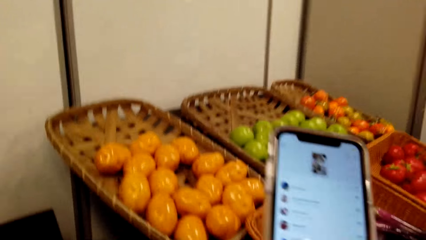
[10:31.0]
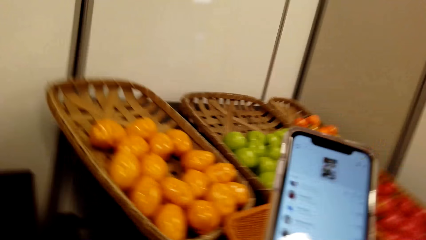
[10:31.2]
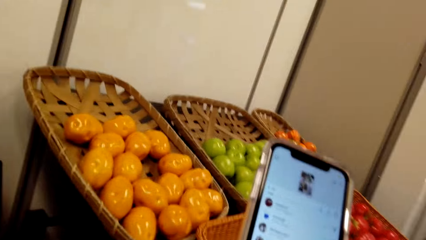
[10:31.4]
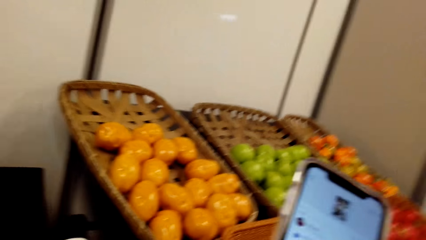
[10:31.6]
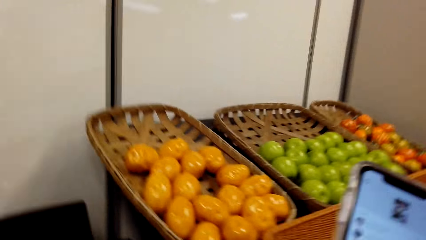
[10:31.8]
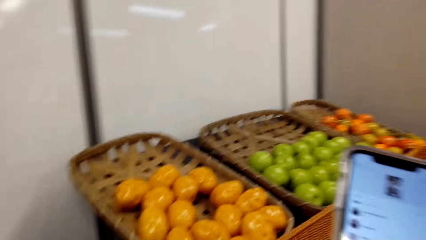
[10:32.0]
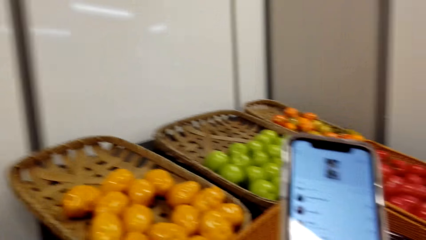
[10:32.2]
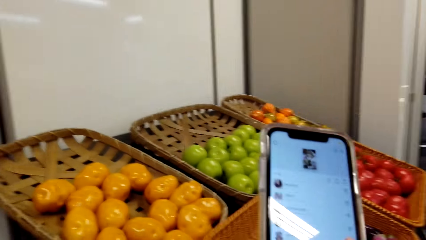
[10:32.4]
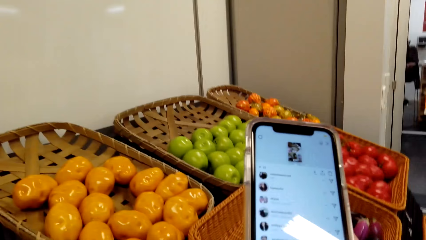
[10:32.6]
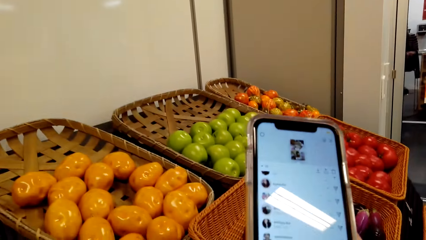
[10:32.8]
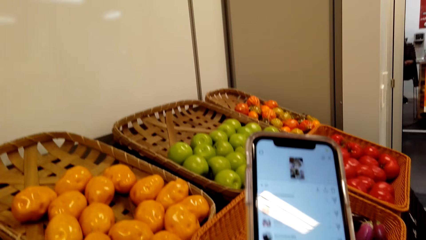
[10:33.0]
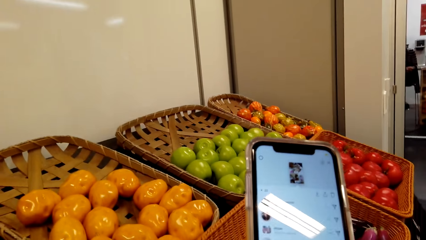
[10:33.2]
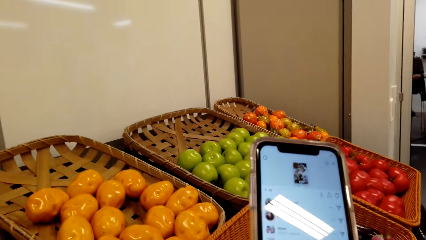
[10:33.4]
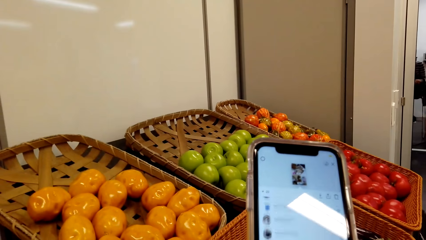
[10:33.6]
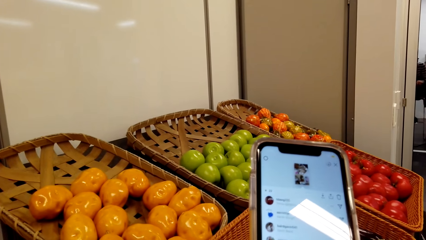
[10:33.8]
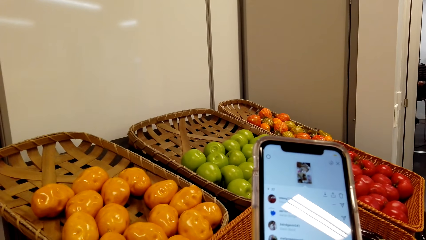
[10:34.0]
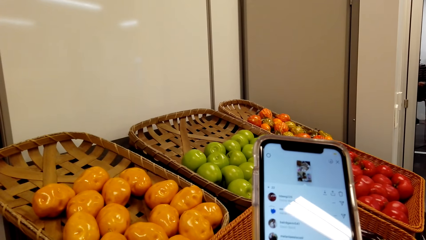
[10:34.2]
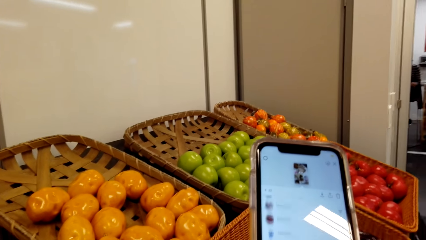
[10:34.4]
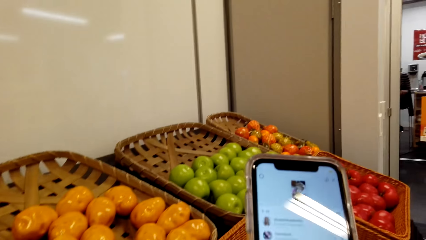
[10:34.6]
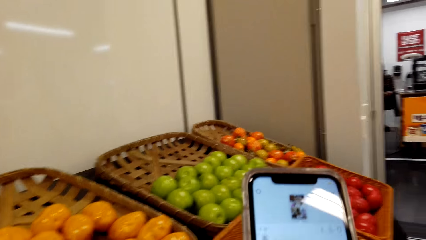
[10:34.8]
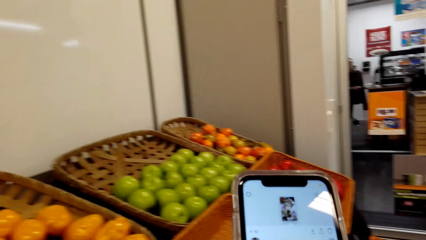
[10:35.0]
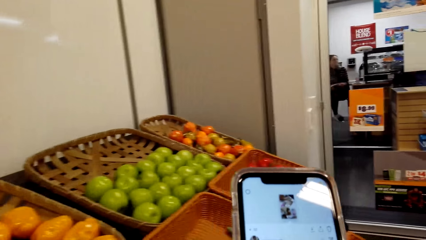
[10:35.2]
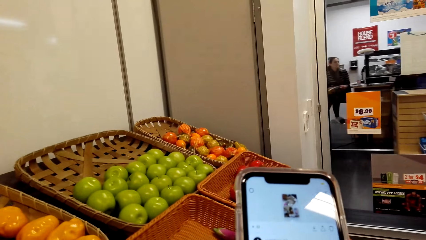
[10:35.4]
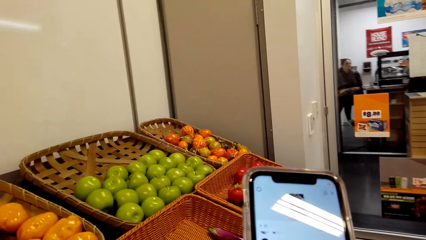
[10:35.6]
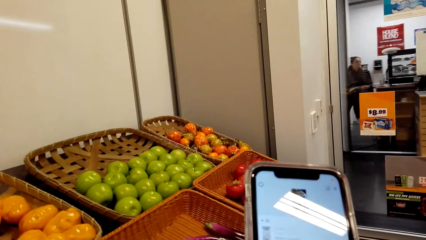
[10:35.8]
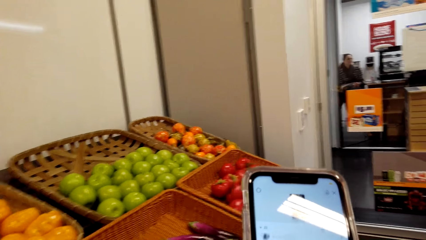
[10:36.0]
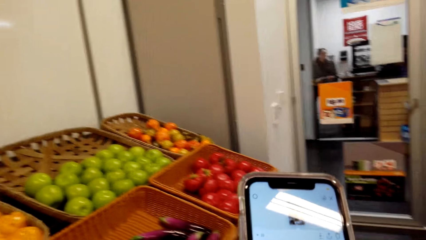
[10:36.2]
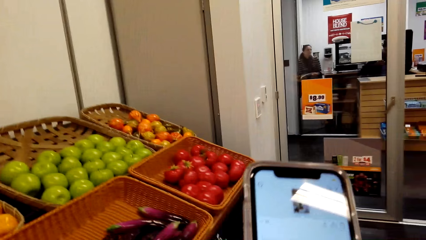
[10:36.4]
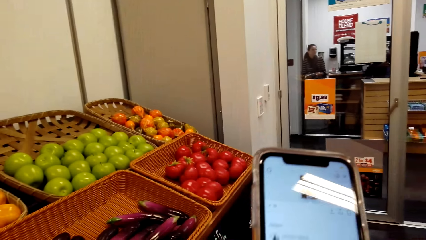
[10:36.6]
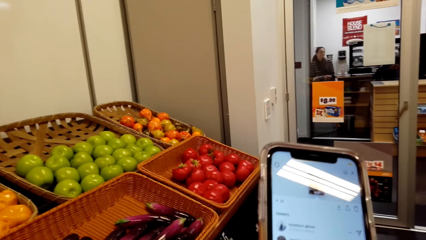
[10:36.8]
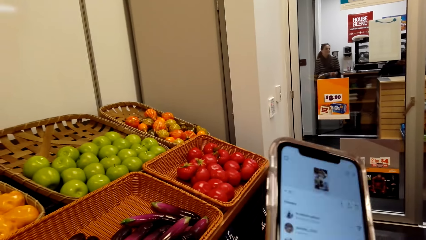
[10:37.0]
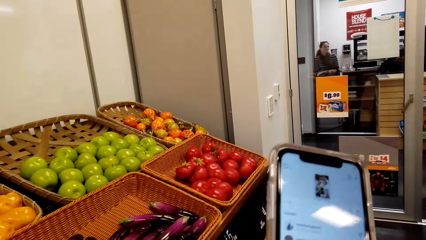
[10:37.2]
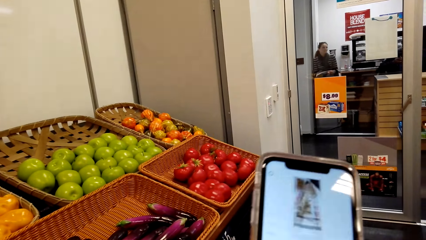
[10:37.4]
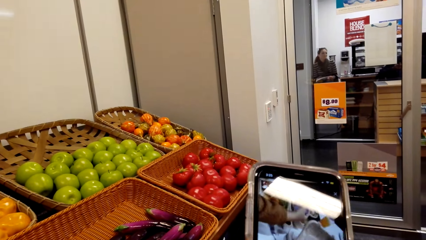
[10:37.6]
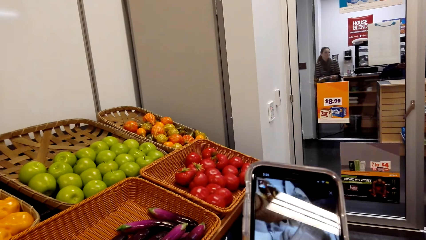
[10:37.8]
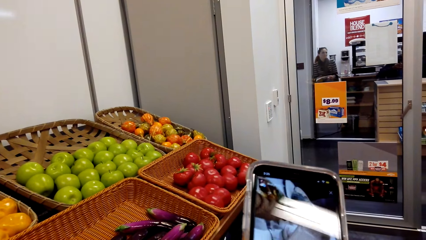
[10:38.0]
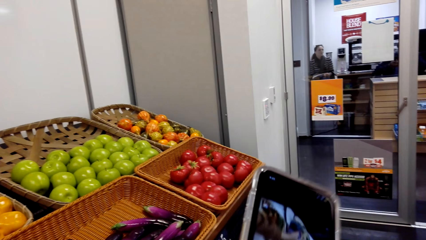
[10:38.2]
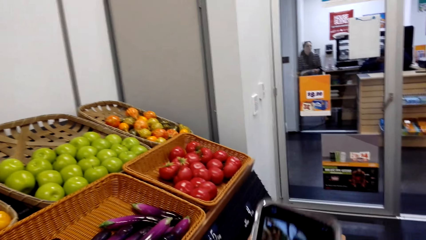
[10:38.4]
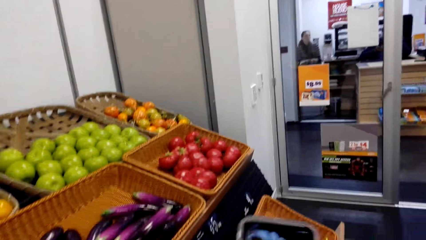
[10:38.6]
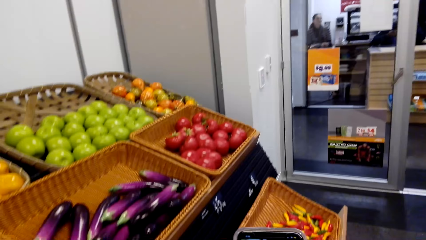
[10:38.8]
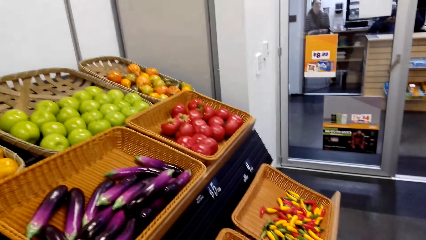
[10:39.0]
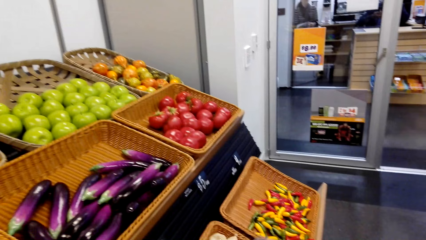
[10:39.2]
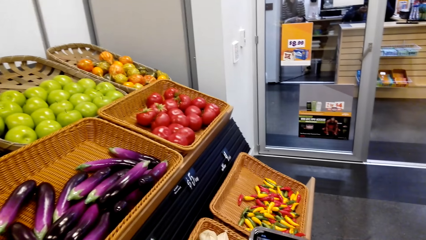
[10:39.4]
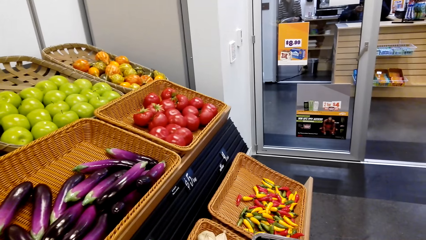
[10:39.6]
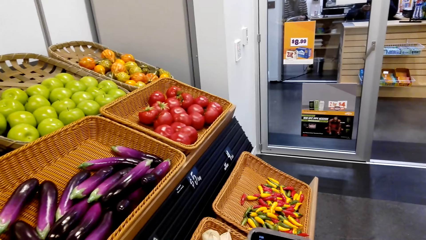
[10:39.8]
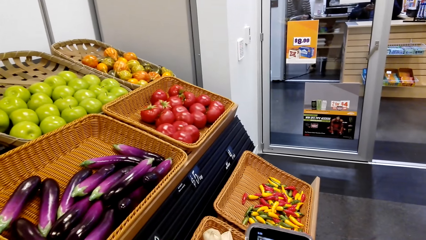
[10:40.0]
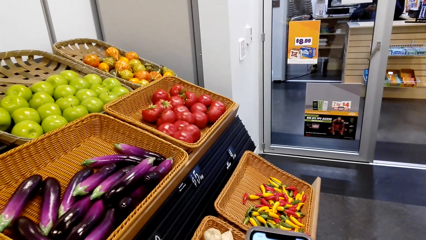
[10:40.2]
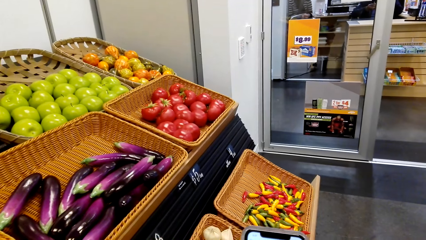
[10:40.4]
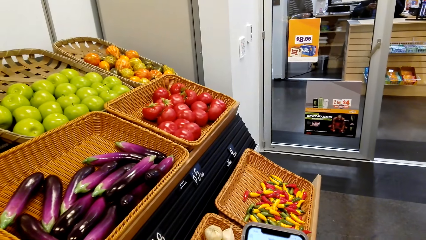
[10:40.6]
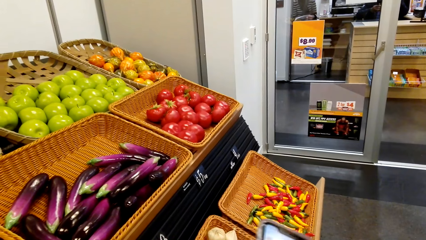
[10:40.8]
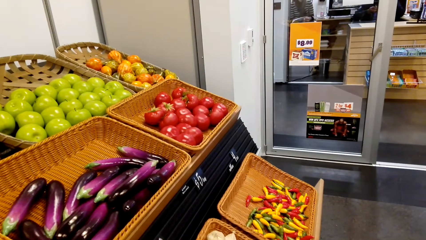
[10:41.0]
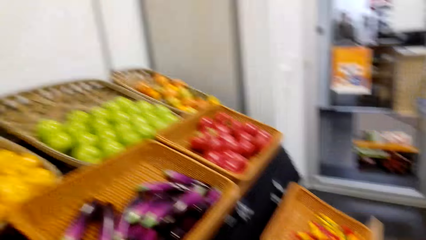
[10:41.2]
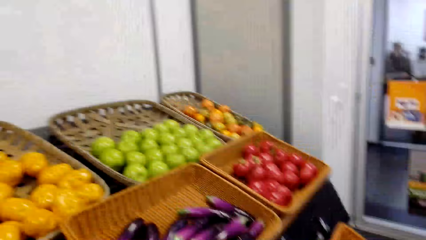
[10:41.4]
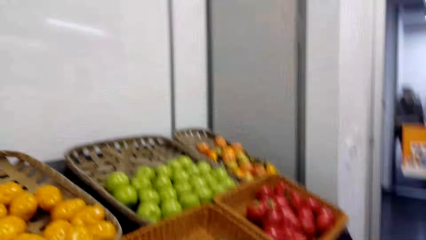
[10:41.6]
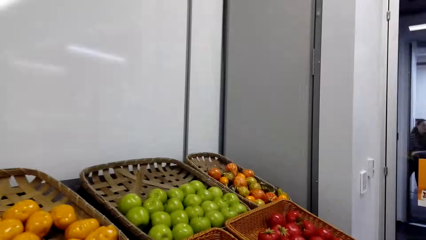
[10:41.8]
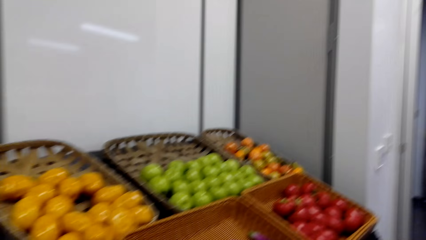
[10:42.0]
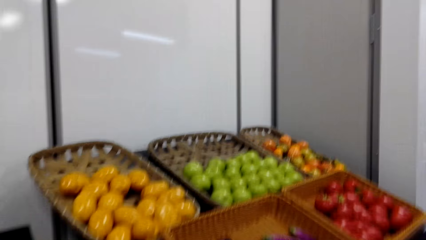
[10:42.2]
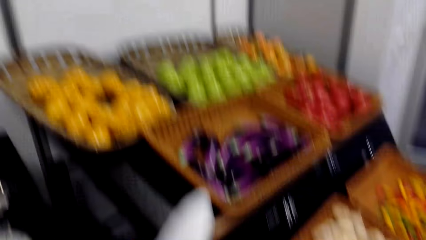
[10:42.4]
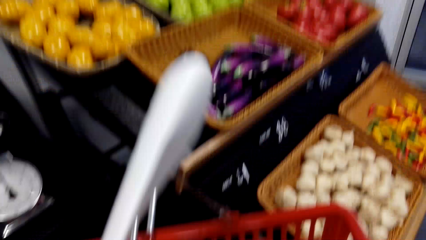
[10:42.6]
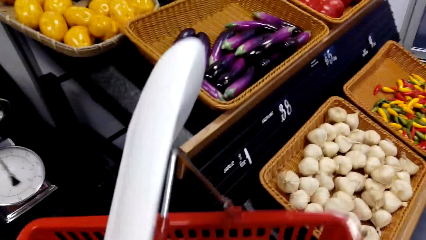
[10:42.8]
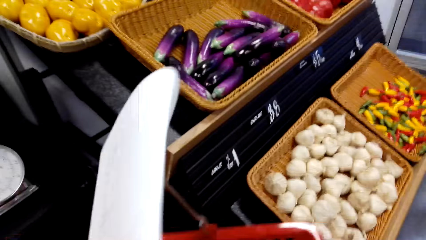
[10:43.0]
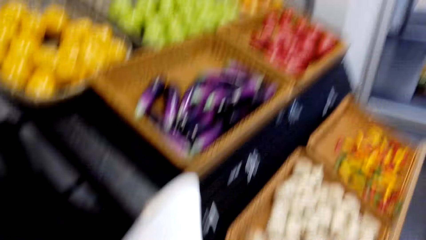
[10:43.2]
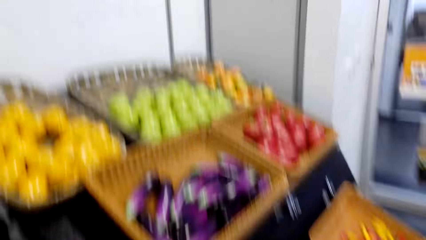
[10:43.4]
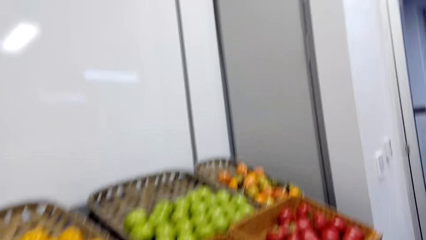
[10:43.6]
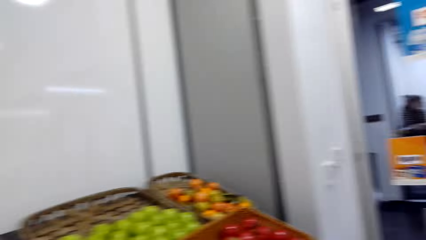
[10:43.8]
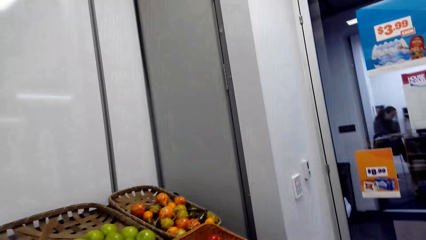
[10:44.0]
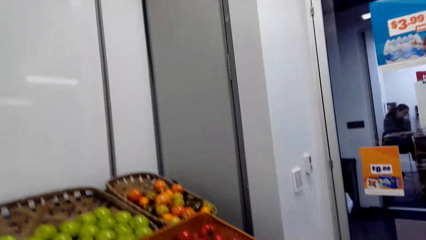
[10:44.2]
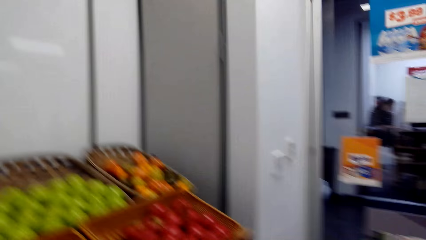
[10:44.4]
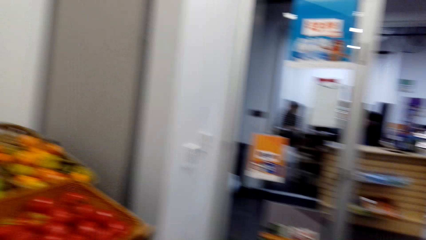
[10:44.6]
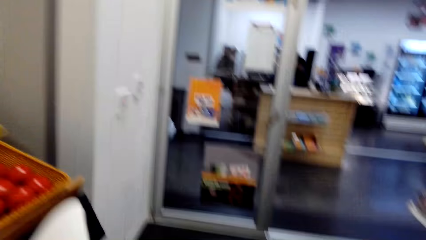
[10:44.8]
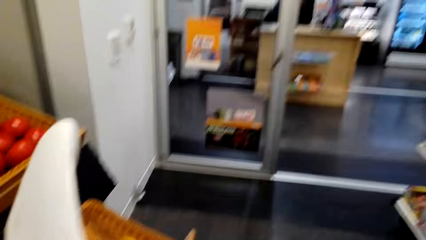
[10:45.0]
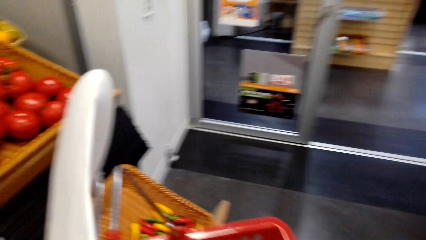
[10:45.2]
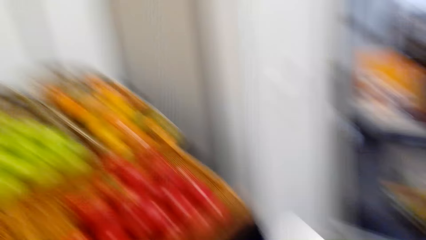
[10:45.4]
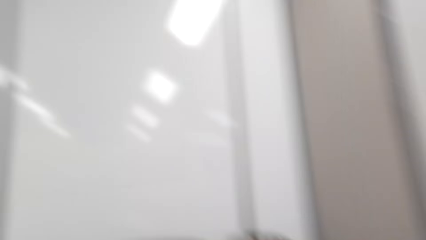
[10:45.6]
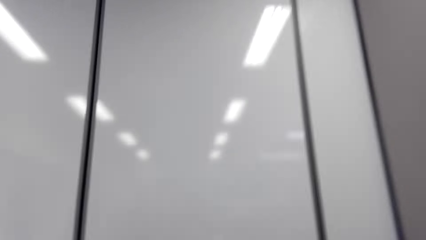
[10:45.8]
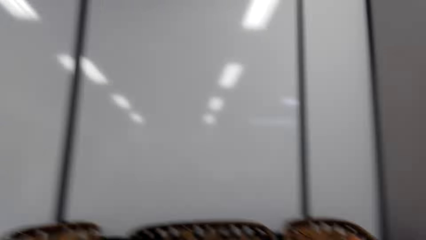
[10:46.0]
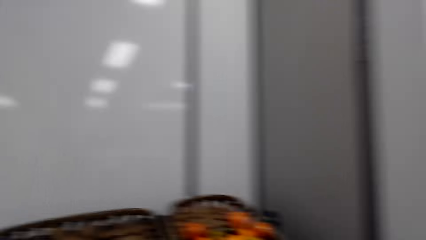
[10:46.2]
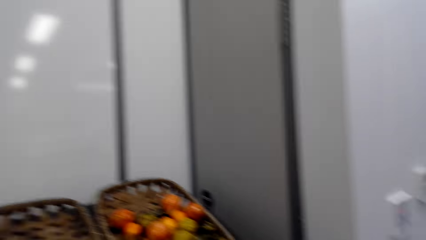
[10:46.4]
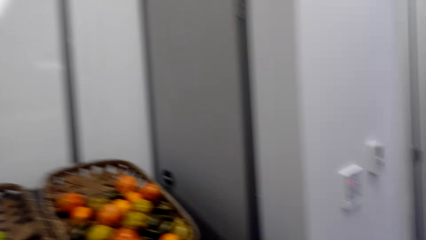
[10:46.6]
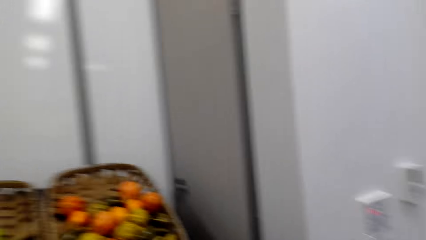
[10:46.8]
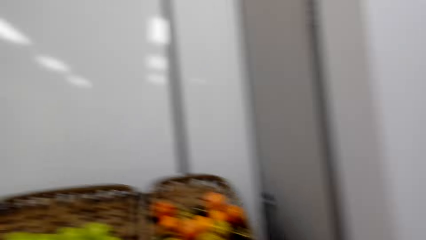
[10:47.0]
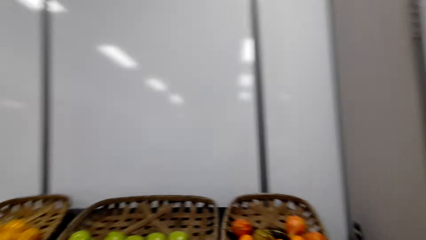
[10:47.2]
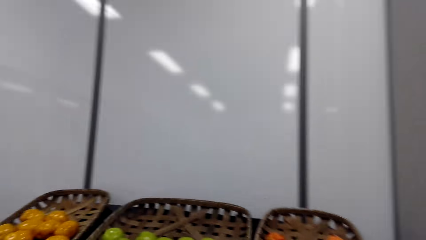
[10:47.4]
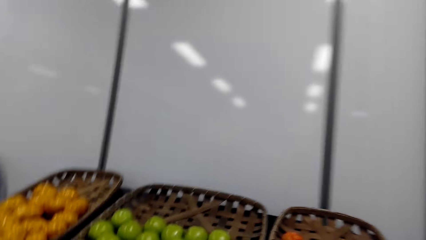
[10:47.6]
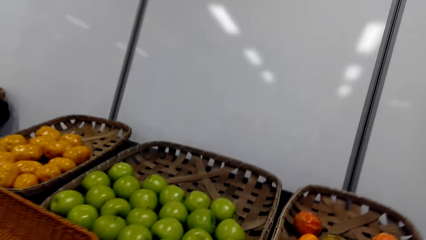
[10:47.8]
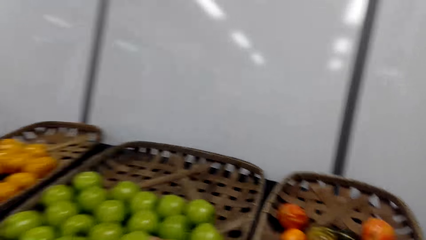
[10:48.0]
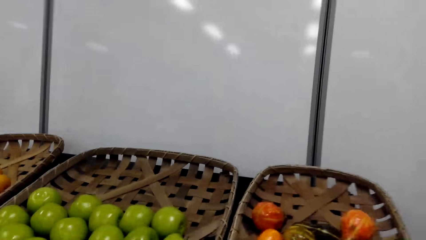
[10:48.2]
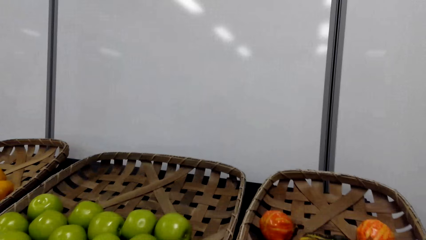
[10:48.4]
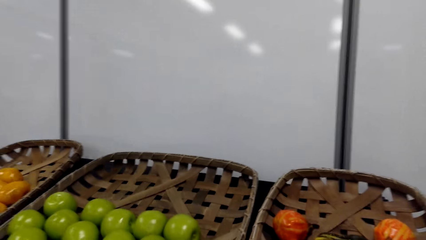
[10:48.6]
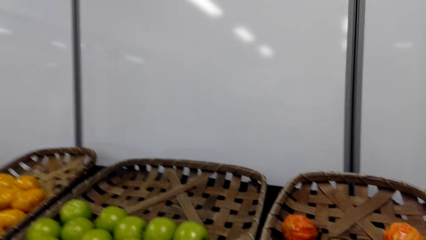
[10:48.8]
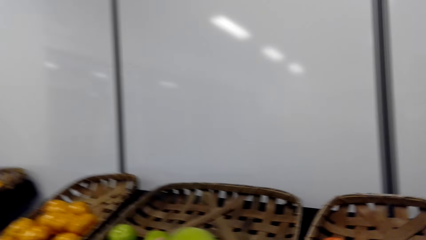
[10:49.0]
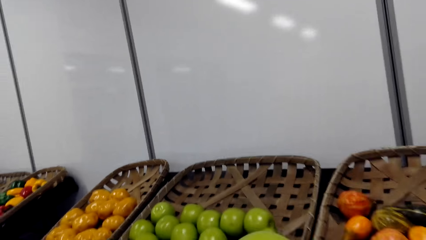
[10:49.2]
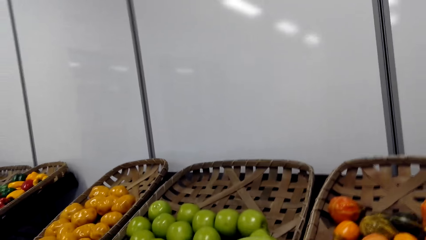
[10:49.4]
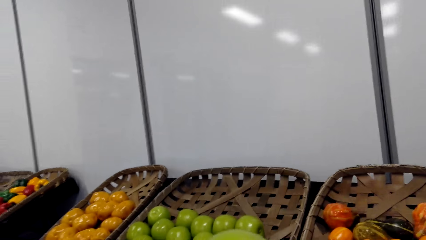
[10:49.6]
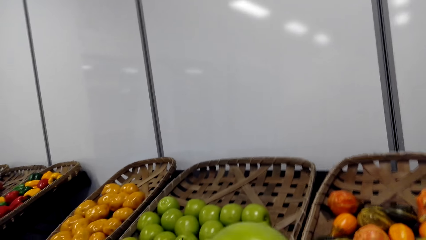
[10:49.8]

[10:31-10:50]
The camera wearer looks around a grocery store. They operate a mobile phone. They walk around the grocery store. They operate the mobile phone. They look around the grocery store. They adjust a shopping basket. They sing a song. They walk around the grocery store. They look around the grocery store.
